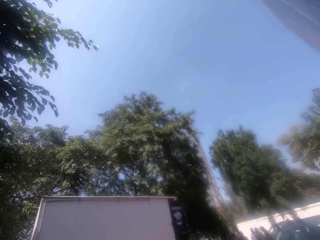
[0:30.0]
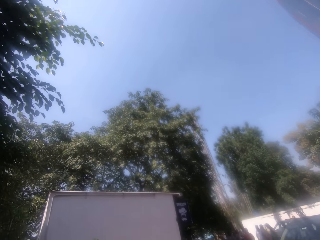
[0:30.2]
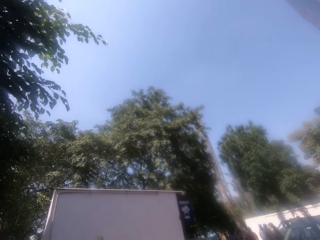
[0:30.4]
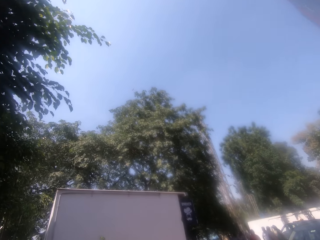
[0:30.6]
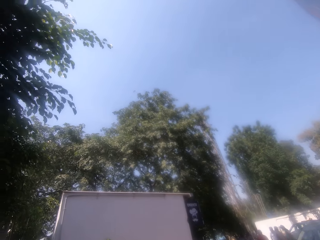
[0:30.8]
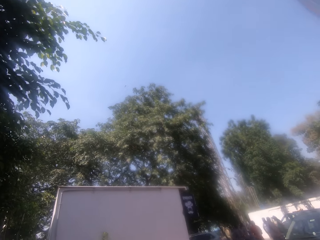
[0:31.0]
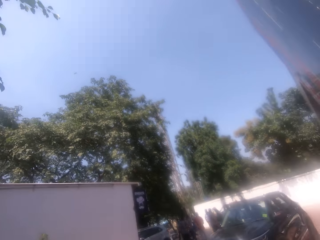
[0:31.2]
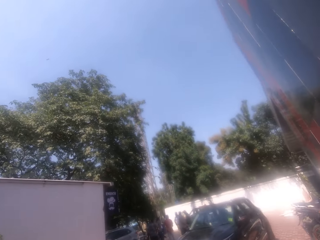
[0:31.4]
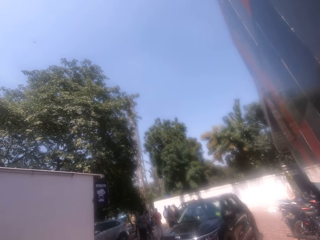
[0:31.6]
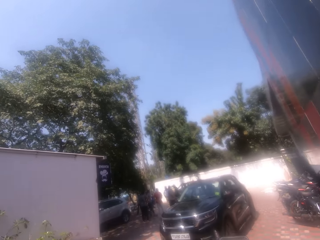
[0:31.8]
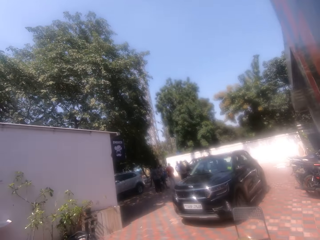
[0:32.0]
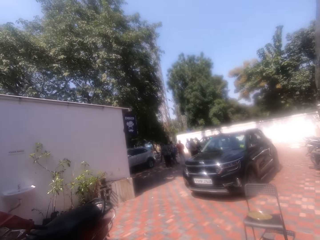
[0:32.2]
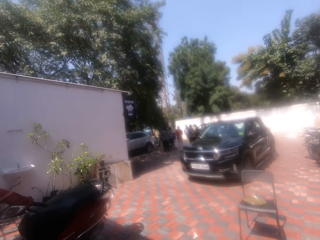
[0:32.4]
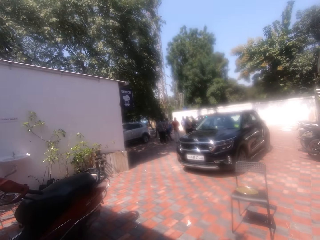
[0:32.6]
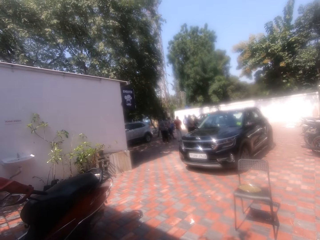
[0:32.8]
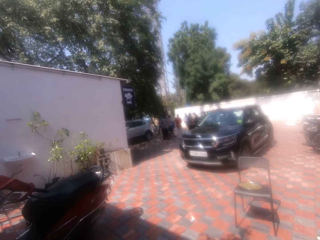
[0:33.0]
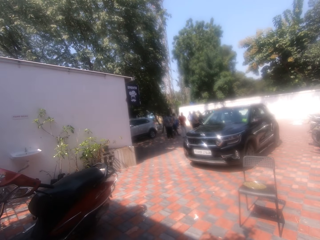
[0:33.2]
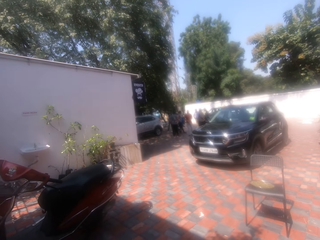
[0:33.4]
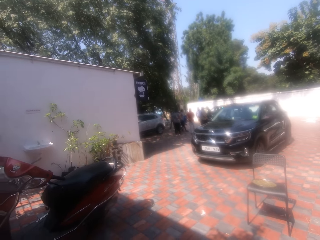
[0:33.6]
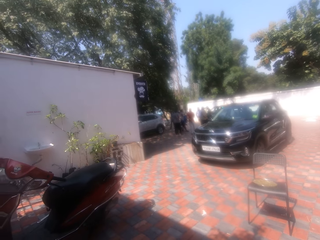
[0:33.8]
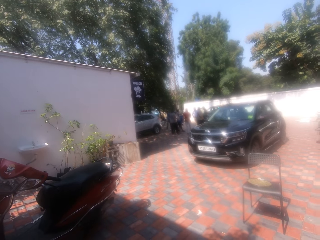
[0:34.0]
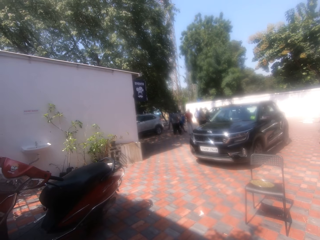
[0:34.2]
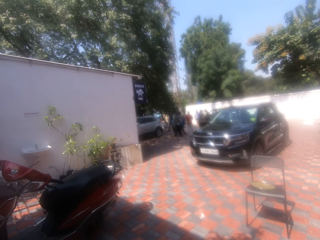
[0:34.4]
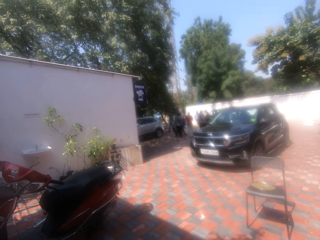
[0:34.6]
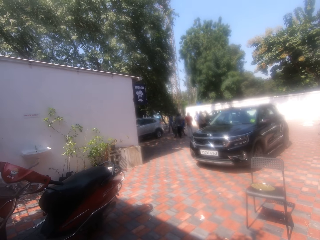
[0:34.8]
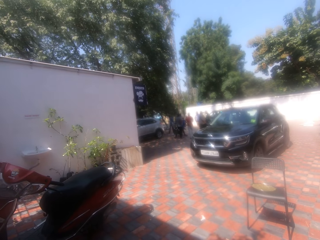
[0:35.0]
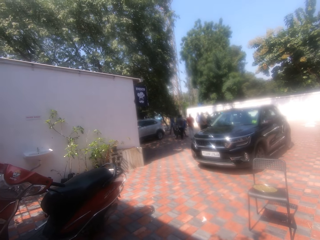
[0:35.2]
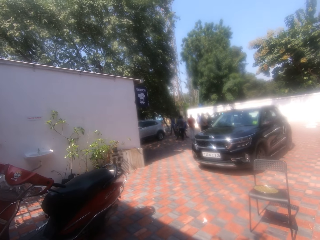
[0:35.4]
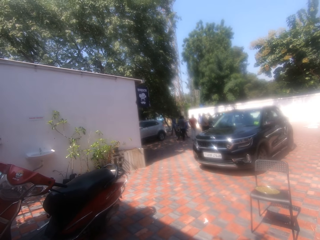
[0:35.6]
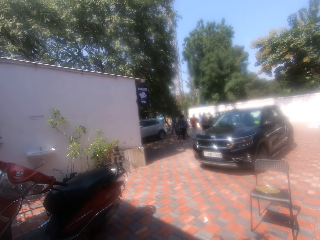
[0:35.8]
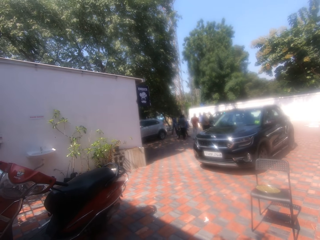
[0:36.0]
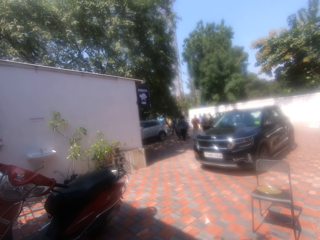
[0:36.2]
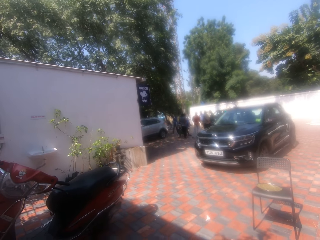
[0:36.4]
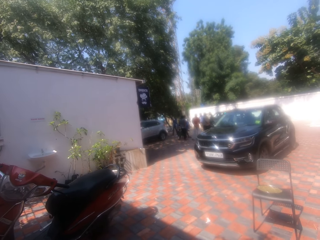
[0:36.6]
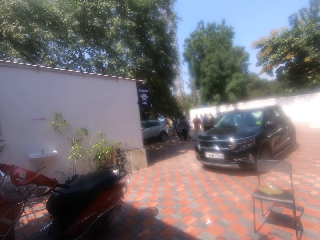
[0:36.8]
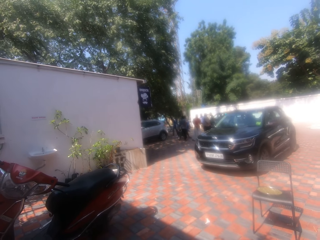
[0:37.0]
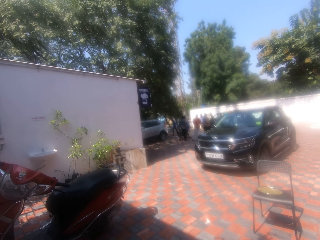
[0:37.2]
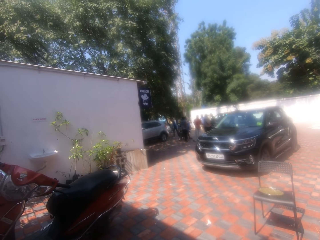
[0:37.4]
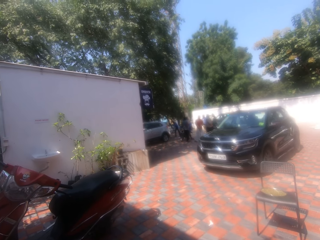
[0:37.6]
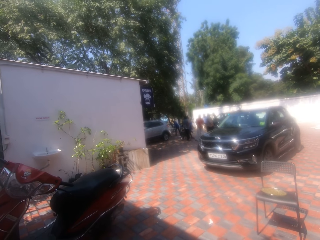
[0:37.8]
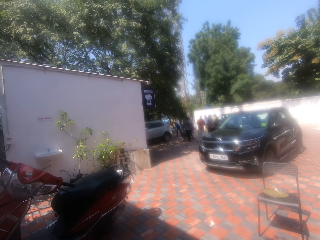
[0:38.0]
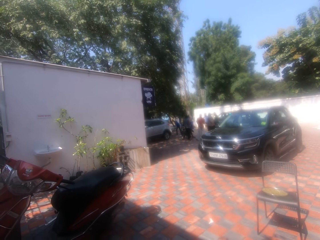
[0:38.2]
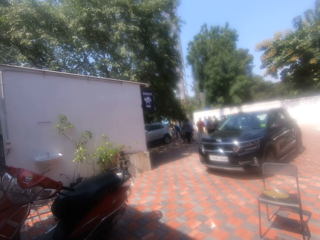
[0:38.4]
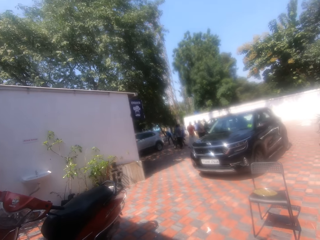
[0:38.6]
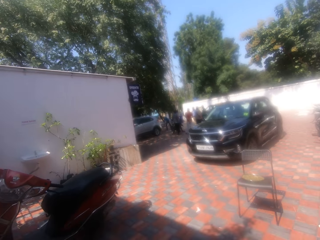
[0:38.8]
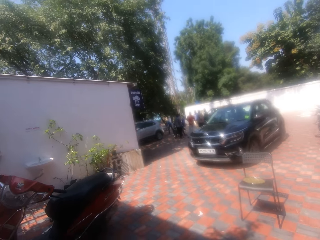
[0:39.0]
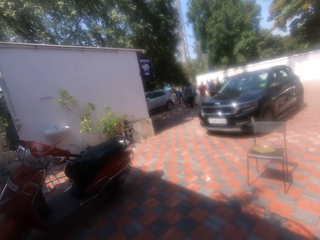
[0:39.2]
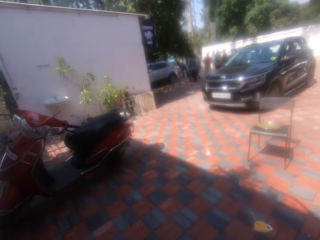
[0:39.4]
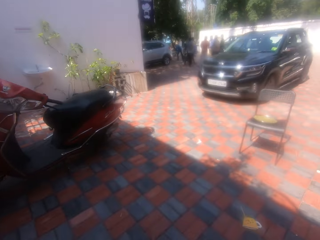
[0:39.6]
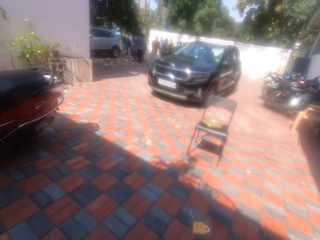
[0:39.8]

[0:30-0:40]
The camera wearer looks at the trees.

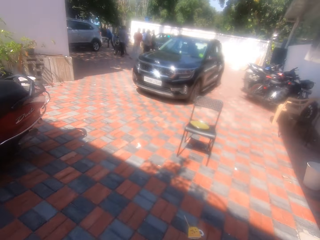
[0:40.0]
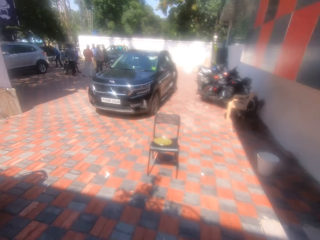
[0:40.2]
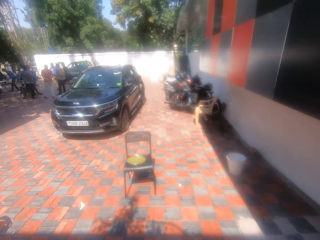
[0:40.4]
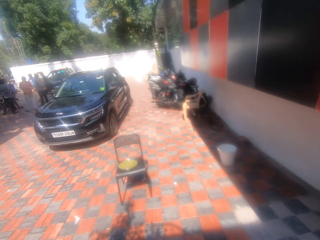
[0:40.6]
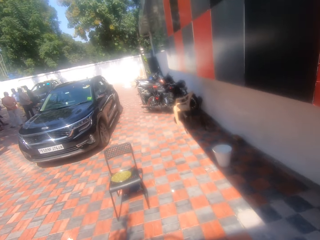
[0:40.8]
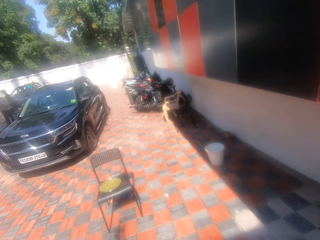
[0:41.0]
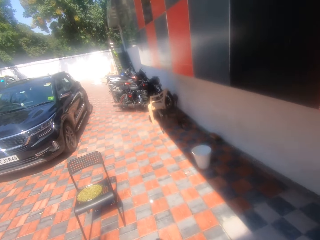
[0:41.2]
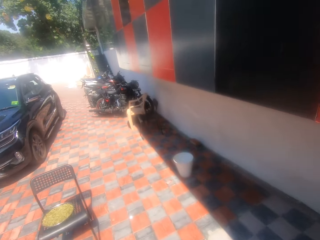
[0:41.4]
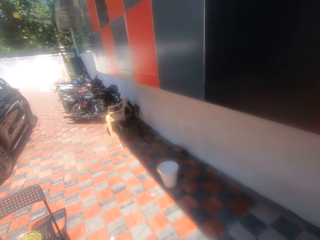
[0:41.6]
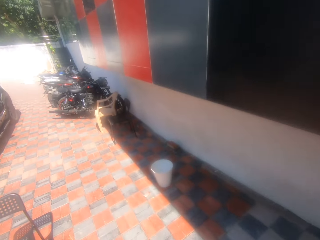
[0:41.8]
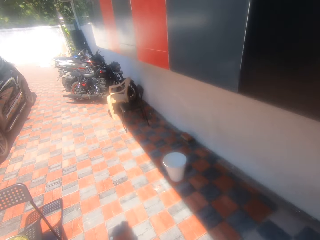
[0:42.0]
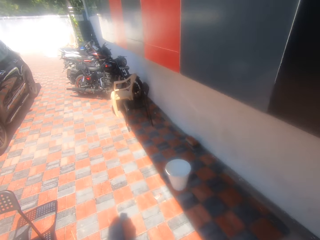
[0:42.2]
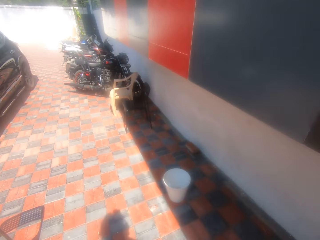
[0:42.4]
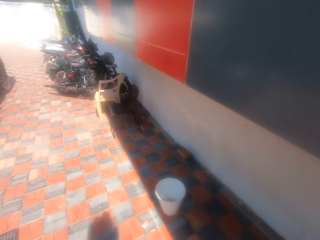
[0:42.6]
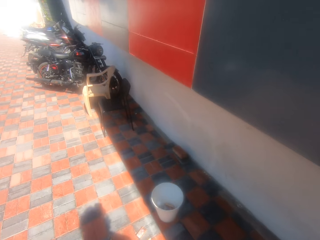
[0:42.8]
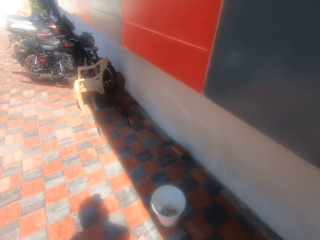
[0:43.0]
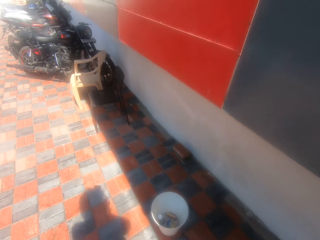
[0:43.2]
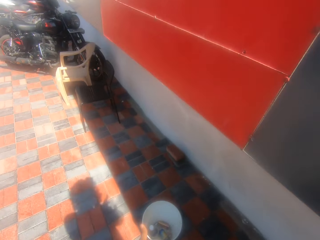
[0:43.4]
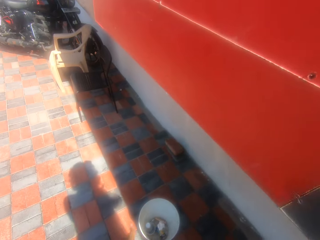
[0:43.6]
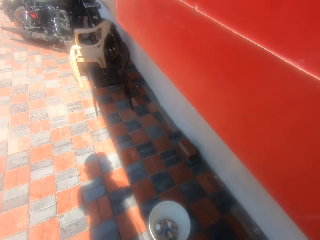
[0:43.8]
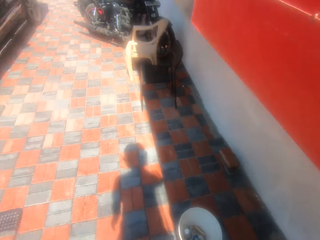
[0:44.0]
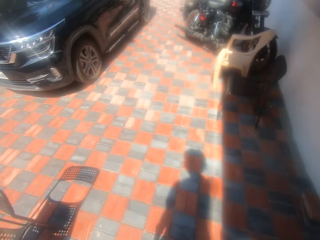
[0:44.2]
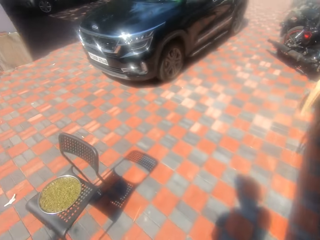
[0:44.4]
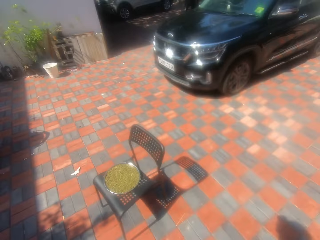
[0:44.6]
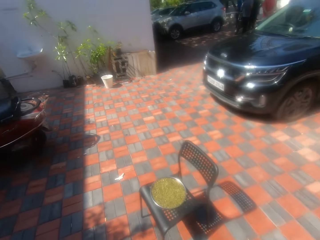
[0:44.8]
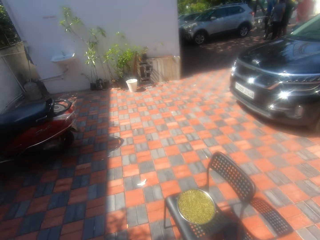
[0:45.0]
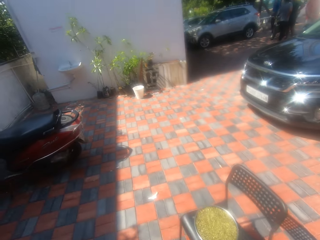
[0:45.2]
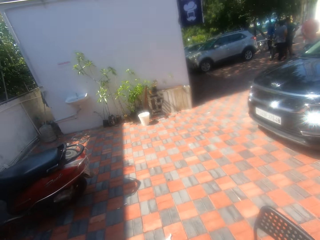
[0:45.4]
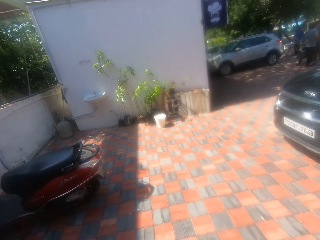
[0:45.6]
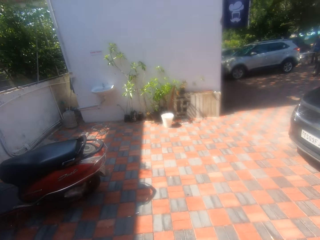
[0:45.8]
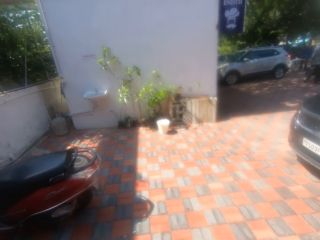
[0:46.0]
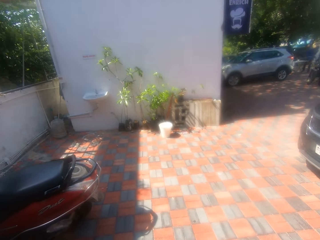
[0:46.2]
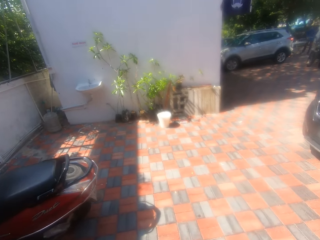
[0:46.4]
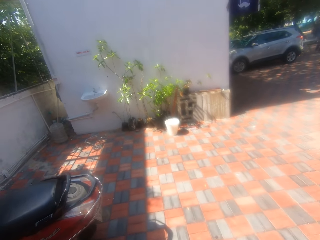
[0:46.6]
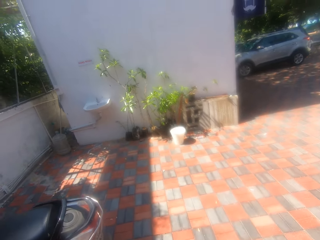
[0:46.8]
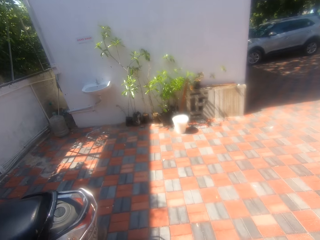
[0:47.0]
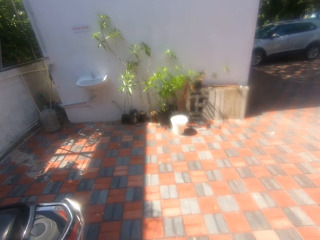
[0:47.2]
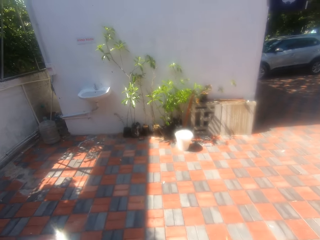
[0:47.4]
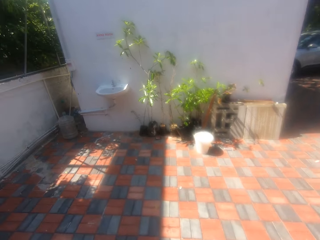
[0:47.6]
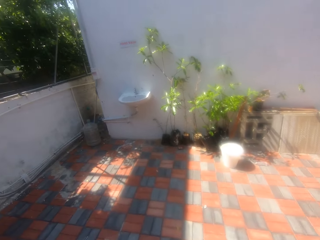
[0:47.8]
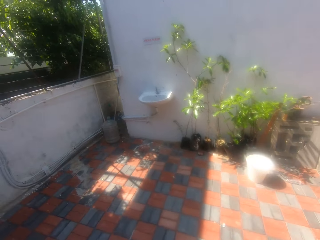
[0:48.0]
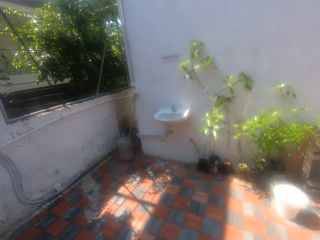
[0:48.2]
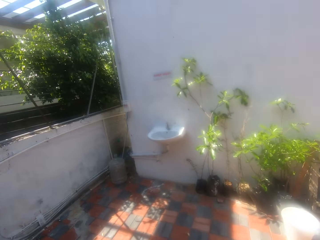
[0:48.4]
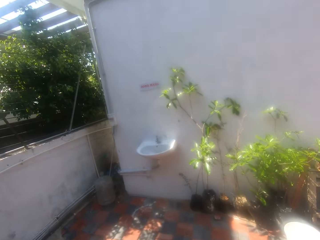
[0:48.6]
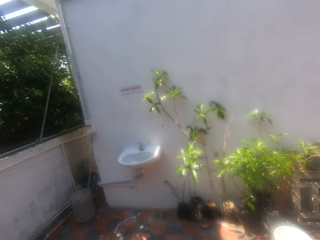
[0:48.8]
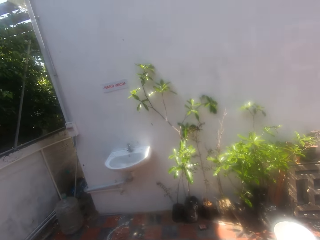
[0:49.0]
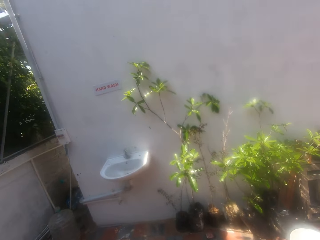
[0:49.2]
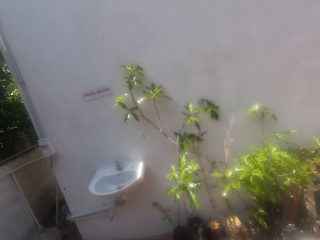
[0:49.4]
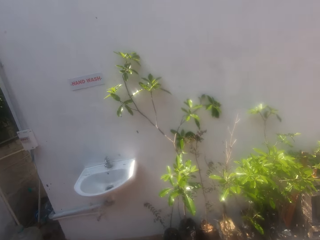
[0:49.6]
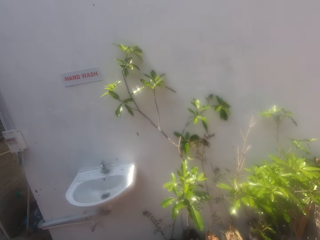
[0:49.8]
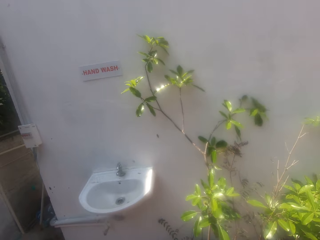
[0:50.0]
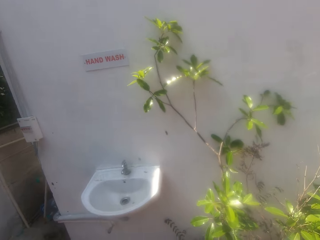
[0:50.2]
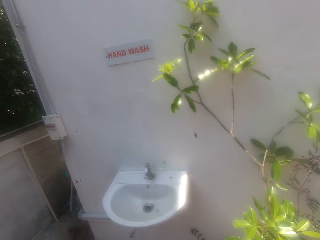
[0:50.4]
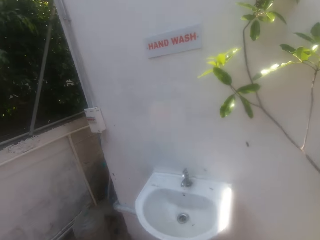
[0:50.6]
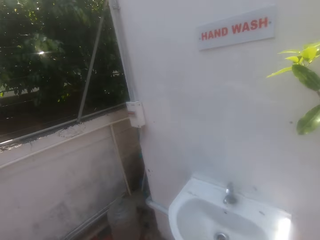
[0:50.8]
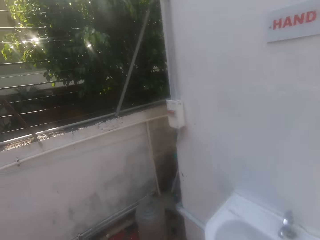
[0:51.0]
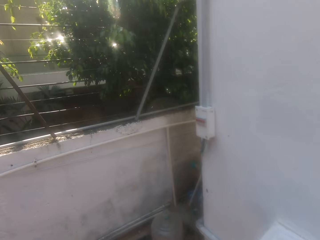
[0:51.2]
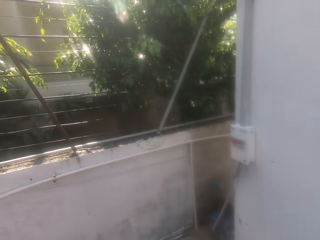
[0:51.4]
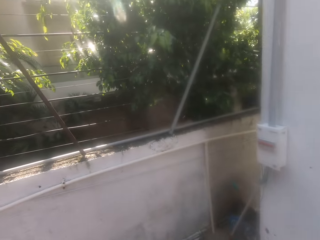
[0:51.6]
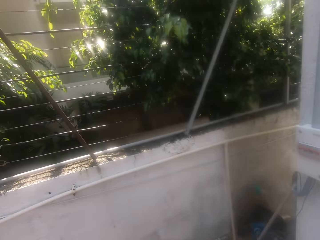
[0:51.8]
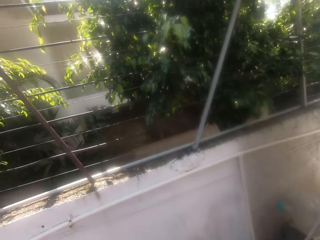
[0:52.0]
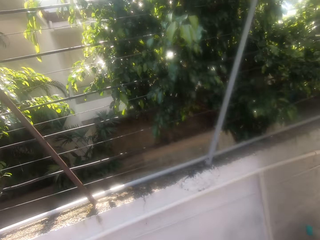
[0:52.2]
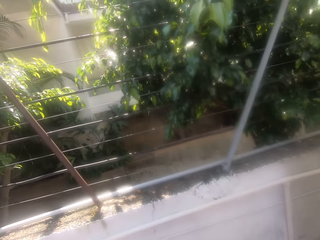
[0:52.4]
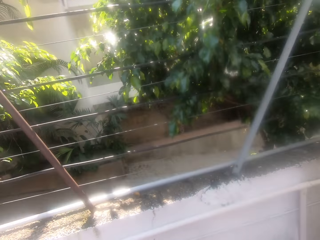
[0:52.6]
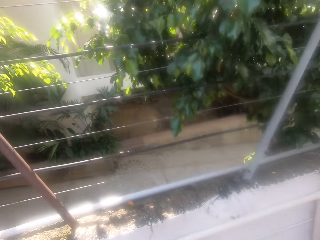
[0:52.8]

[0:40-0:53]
The camera wearer looks at the car. They walk around the compound. They look at the trees. They look at the sink.
